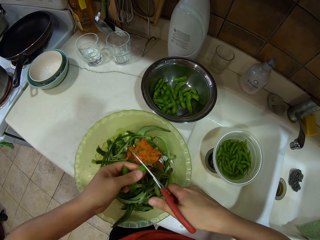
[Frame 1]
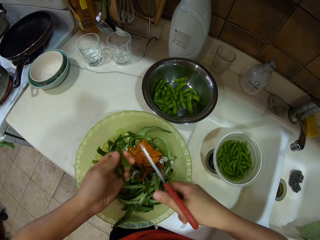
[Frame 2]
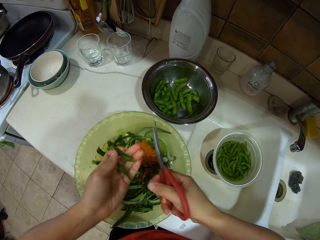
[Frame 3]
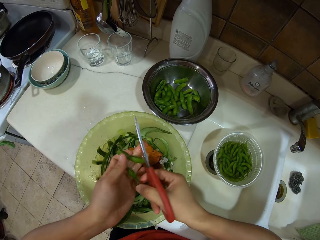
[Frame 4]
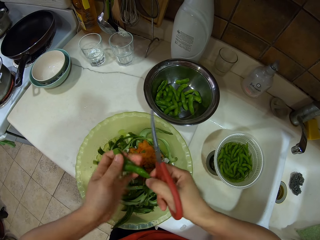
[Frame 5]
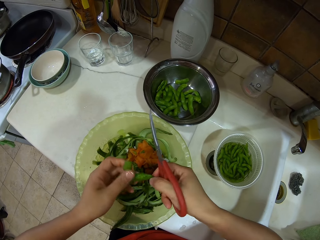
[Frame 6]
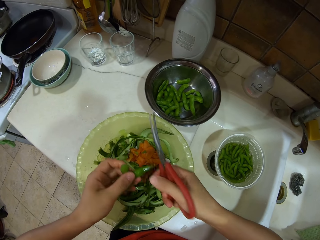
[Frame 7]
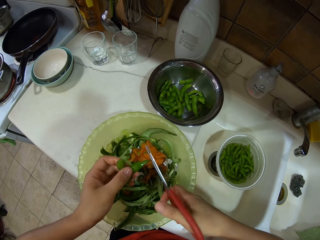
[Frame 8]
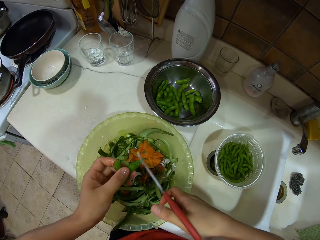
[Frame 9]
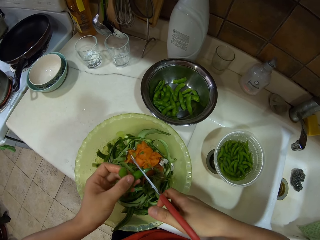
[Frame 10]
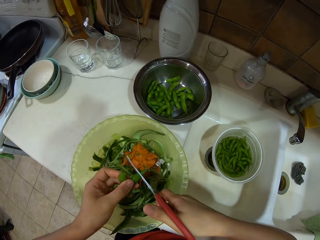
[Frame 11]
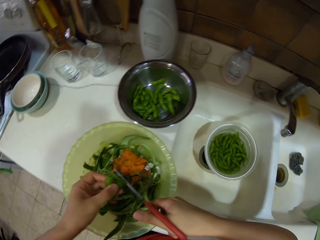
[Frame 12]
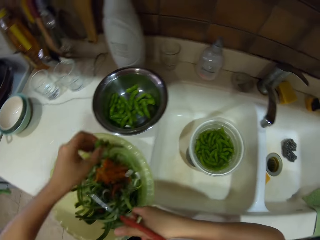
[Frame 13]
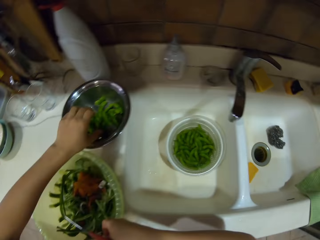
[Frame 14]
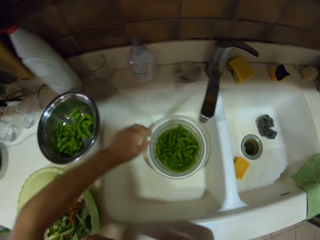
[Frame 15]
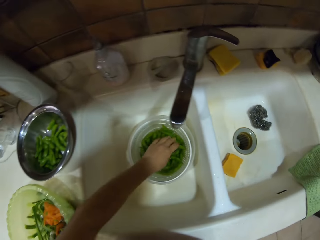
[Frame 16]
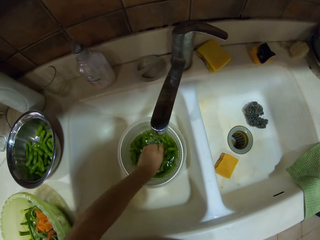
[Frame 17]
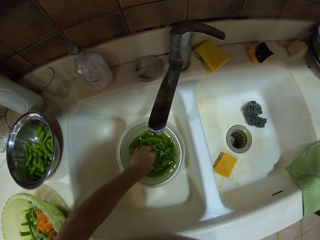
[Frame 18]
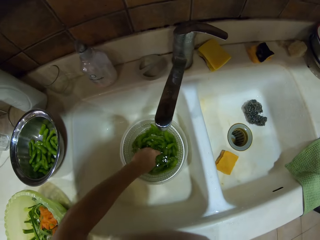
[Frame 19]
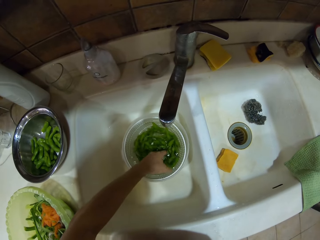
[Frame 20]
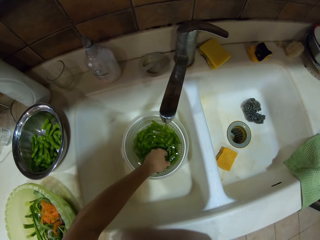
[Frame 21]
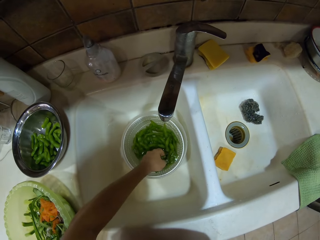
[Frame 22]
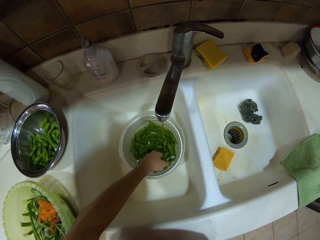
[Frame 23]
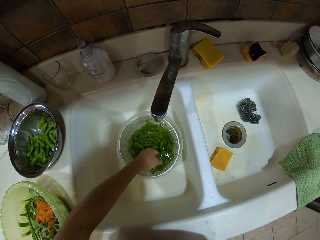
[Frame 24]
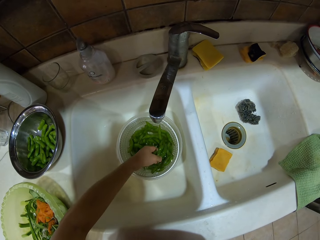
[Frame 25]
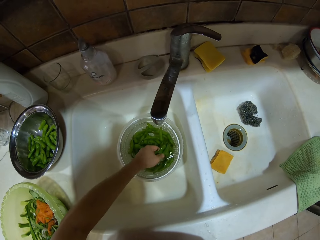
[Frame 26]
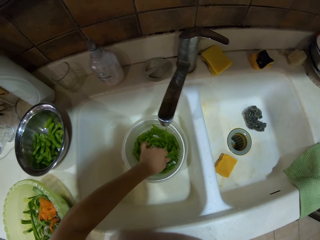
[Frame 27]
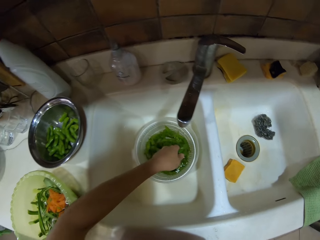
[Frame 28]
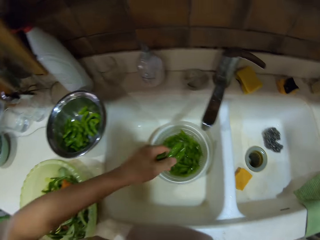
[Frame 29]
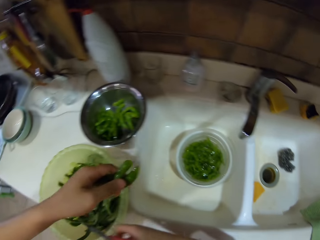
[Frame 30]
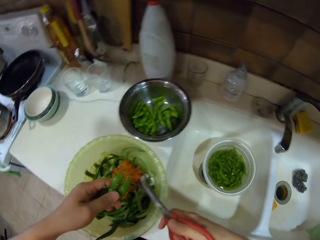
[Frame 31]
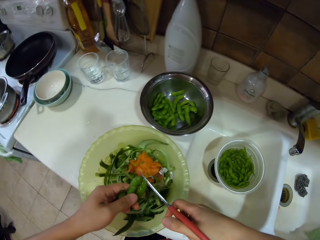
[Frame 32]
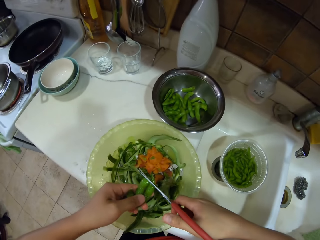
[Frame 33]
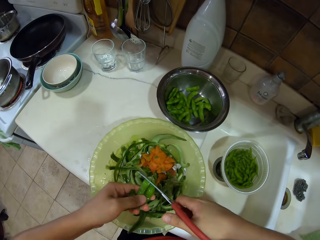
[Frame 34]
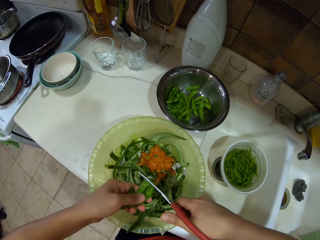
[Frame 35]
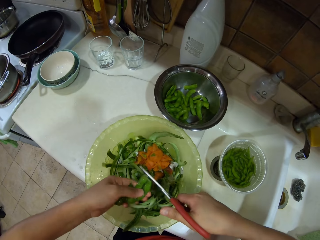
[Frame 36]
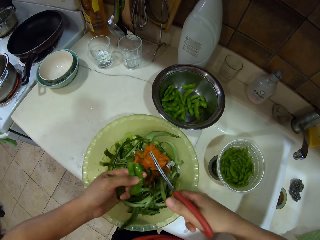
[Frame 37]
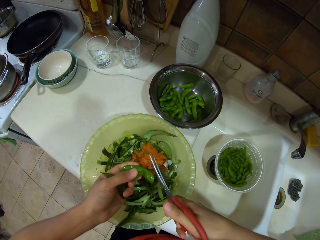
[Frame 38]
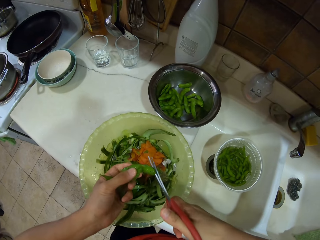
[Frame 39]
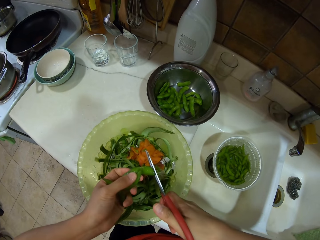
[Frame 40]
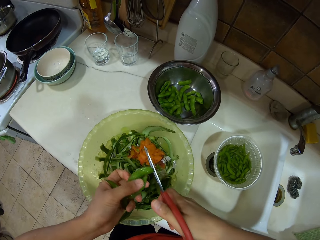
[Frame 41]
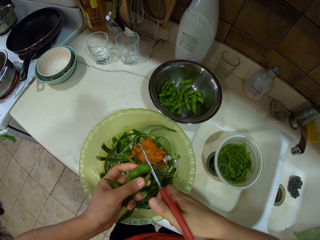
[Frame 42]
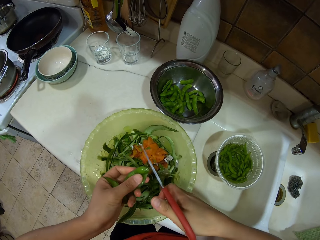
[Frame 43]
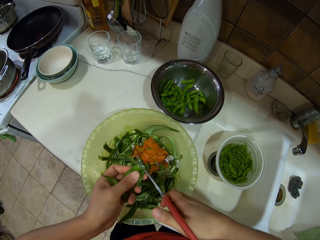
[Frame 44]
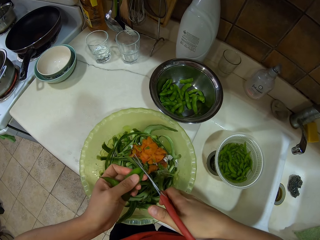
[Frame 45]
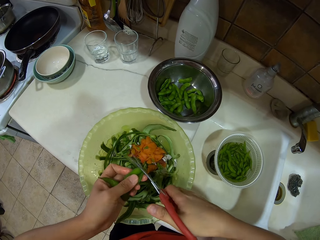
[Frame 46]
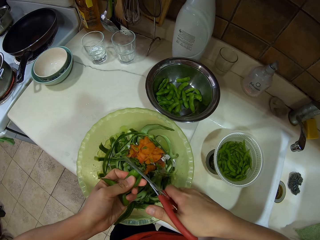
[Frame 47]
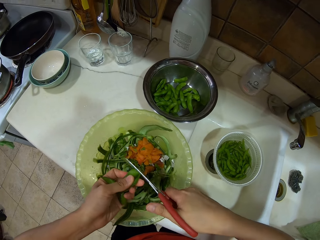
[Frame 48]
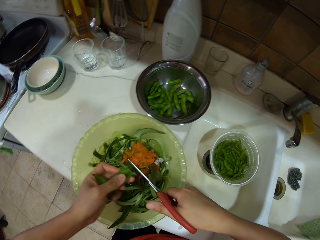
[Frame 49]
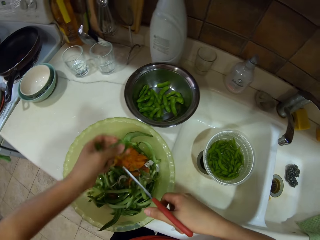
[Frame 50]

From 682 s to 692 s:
The camera wearer places the green beans or peas in the bowl. They pick the green beans and cut the ends of the peas.

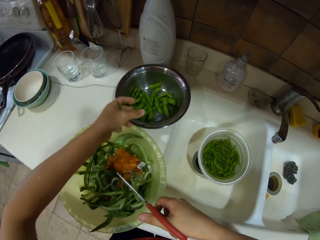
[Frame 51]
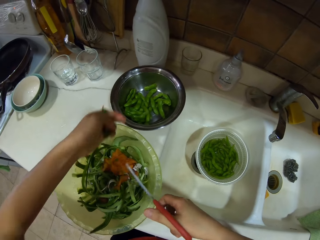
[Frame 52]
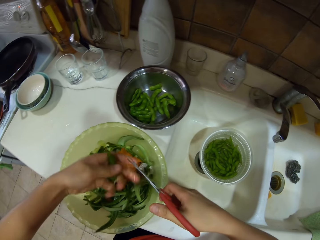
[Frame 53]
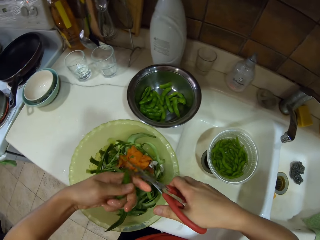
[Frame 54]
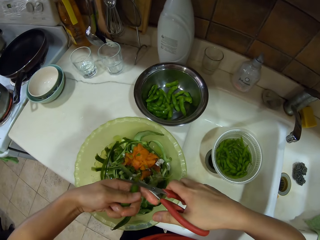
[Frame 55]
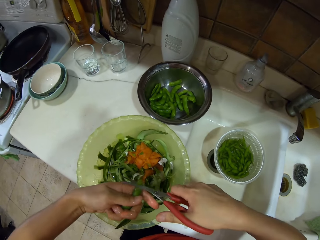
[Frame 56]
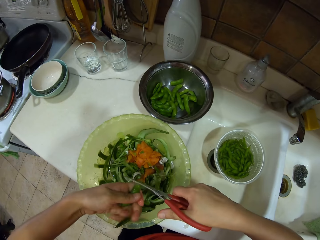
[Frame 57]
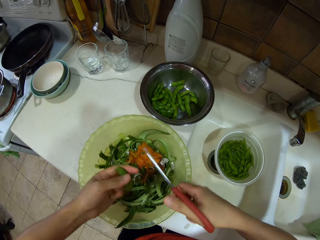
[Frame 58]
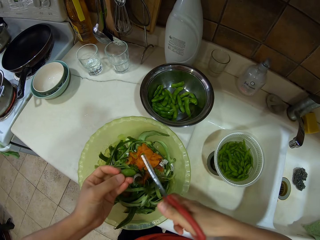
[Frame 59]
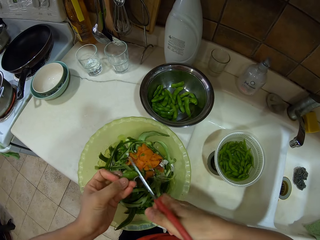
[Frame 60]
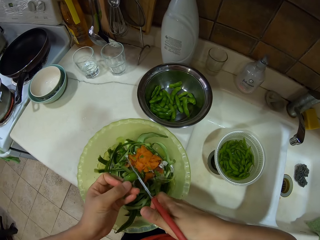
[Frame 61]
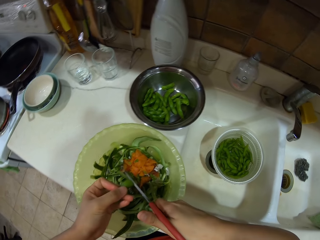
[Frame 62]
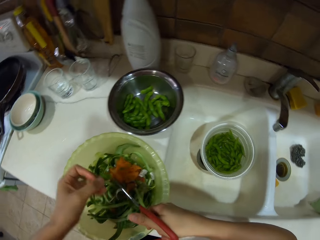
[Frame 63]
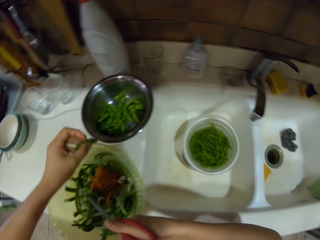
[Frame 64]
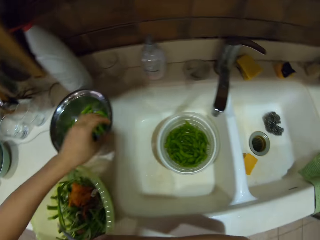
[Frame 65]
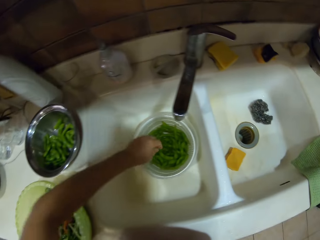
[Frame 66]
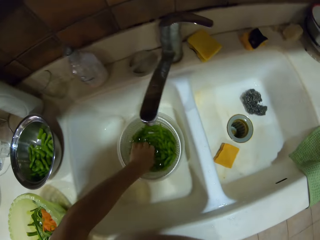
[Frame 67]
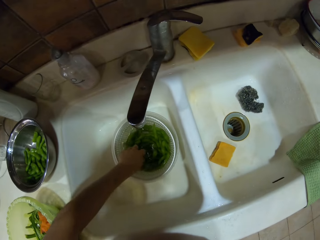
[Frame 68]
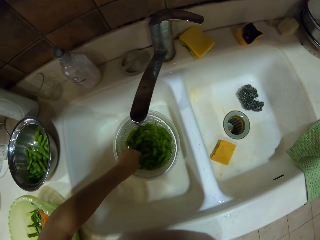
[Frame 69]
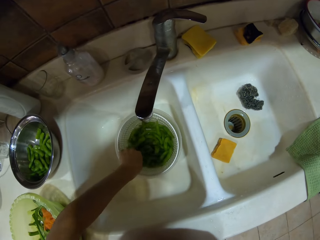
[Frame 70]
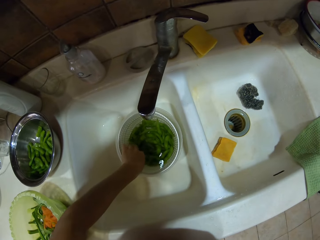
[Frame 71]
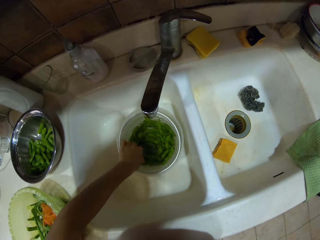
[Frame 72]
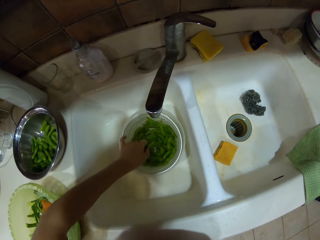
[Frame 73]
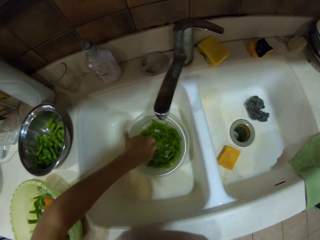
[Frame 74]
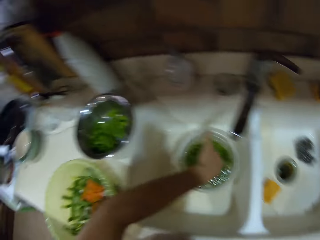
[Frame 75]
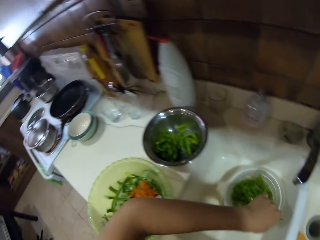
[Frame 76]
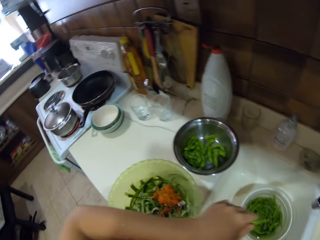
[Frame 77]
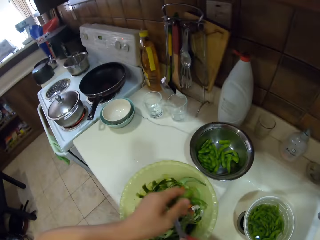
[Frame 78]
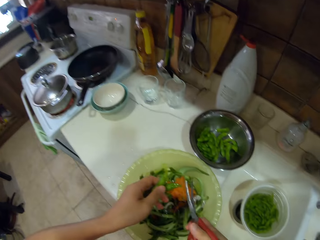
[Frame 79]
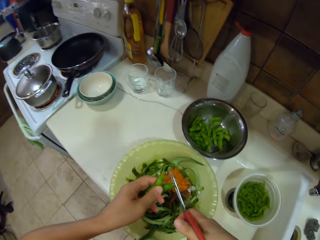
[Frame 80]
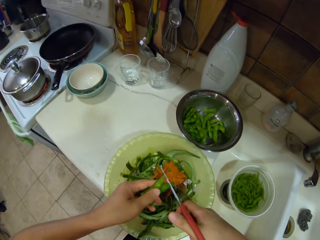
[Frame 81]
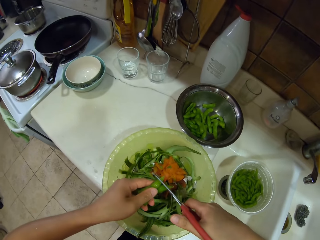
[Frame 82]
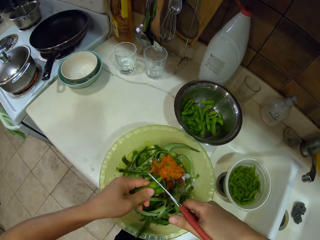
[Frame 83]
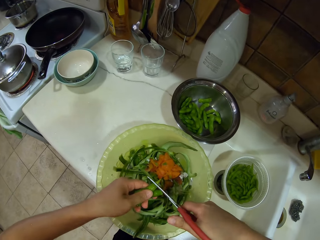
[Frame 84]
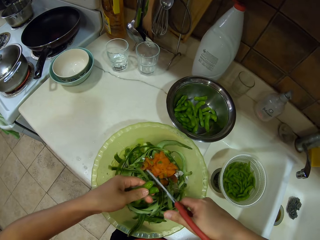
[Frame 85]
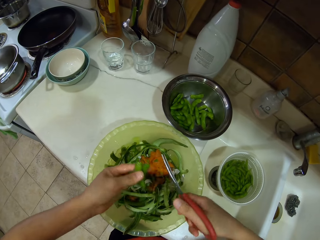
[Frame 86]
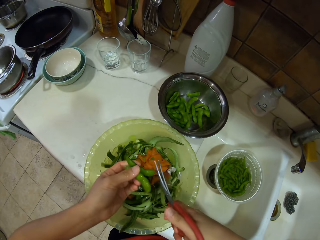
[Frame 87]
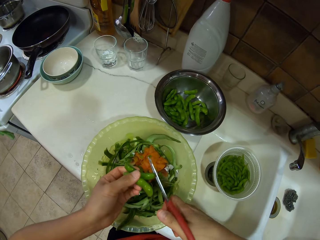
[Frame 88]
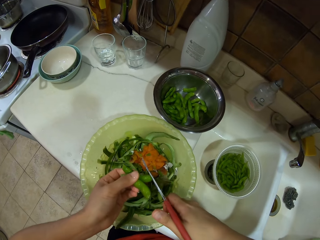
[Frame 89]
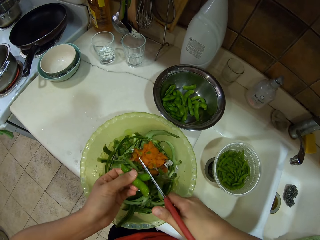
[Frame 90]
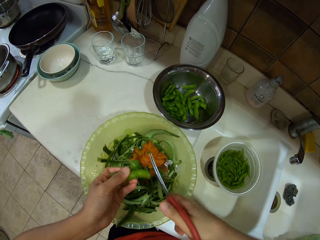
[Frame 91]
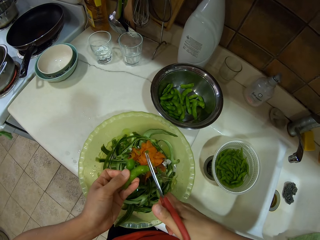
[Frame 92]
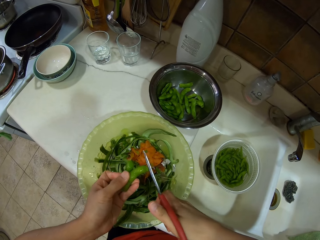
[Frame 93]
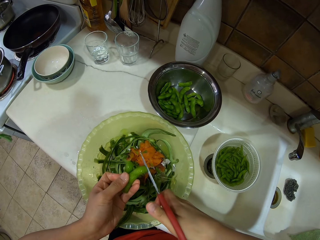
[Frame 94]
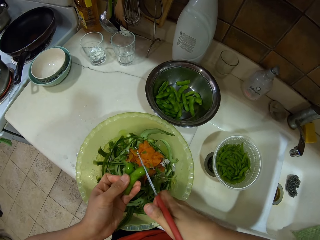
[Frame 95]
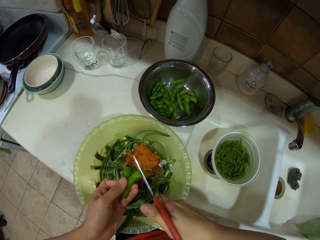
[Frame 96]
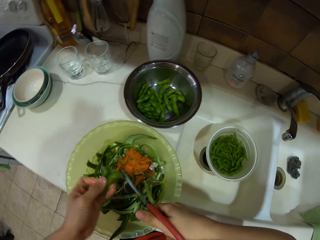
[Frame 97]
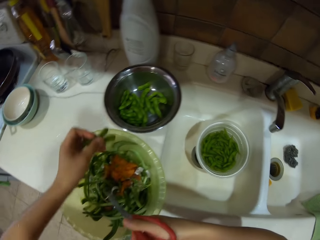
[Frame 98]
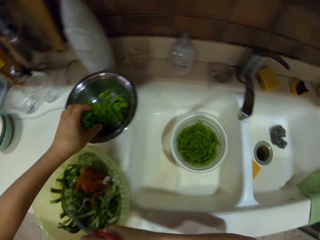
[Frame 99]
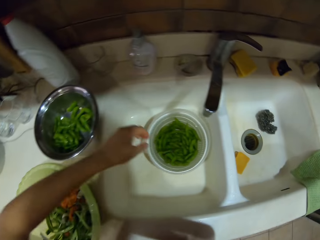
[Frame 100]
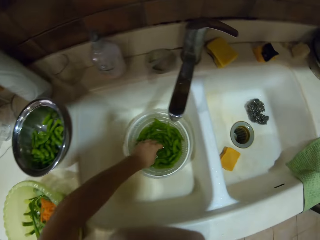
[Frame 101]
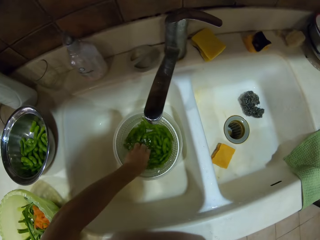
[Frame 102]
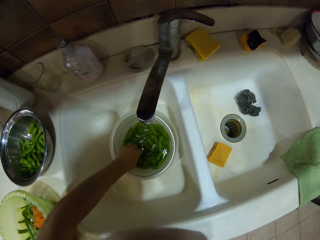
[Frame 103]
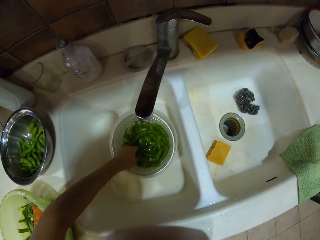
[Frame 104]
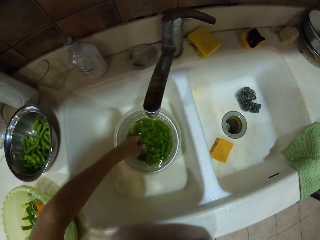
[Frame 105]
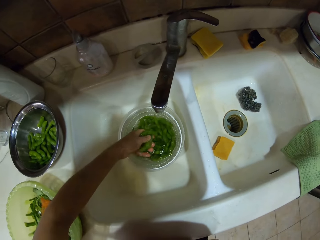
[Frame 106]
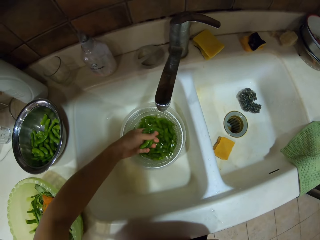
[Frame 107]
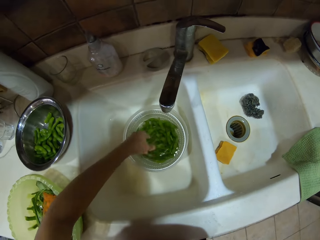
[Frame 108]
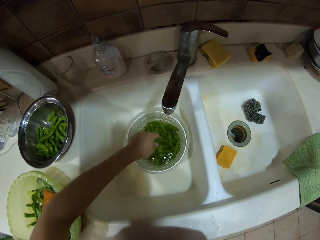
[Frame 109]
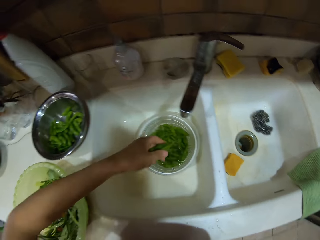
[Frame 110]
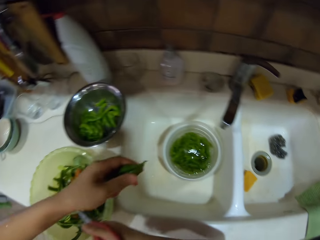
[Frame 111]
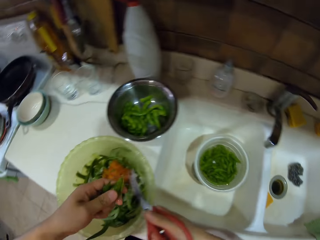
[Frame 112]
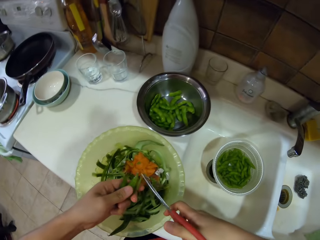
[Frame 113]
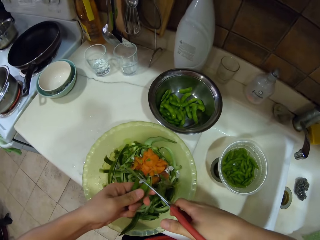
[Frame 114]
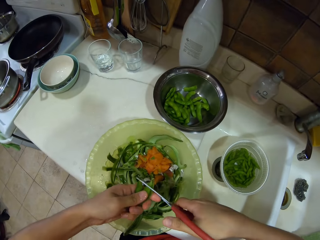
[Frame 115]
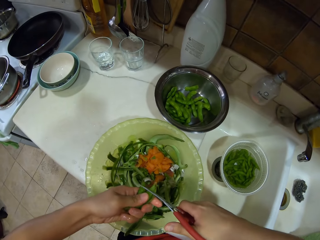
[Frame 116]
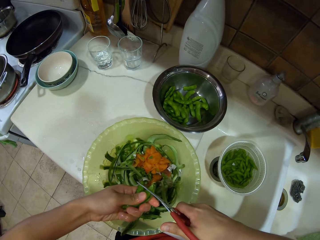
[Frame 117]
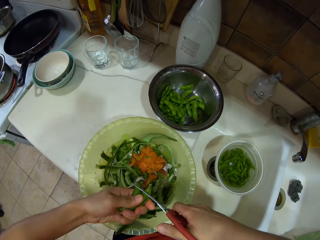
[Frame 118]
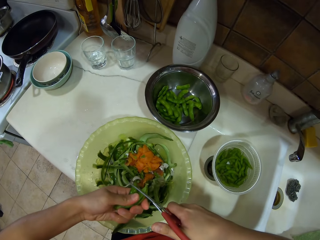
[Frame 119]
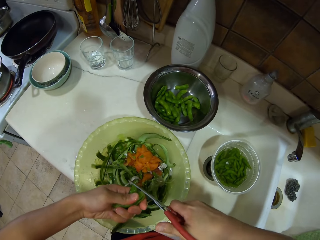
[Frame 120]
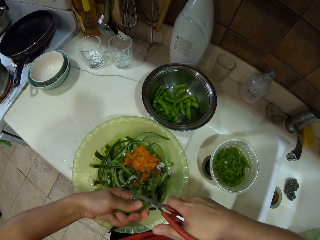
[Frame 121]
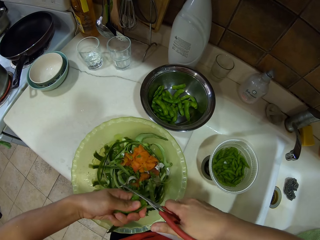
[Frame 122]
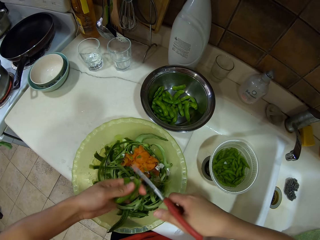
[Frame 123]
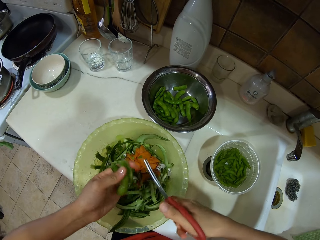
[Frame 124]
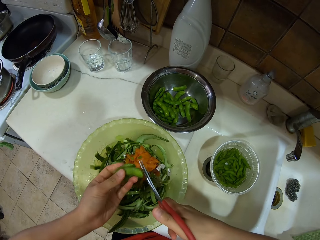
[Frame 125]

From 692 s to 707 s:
The camera wearer places the green beans or peas in the bowl. They cut the pod, place the green bean in the bowl, pick the green beans, cut the ends of the peas, place the green beans in the bowl, pick the green beans, and cut the ends of the peas.
